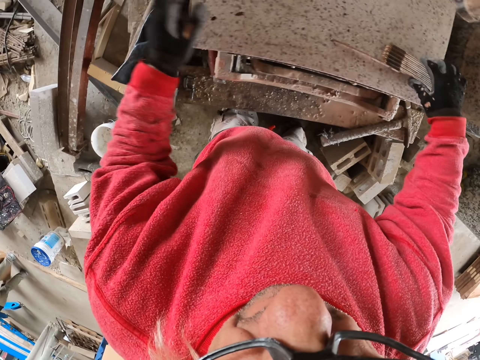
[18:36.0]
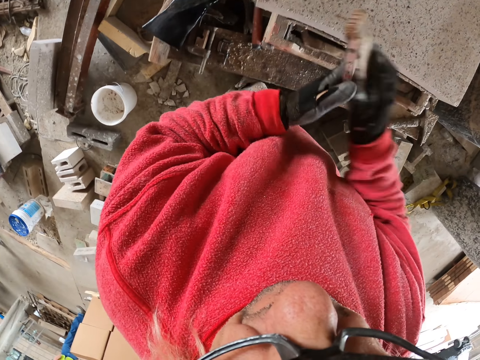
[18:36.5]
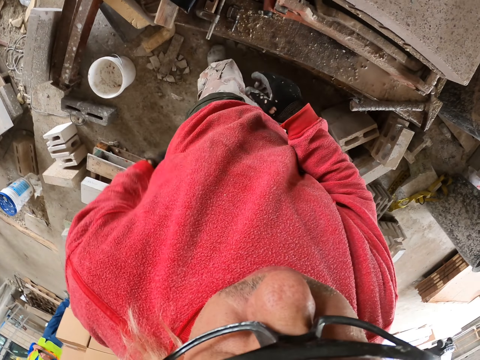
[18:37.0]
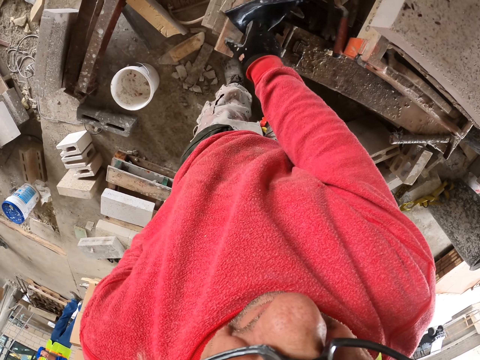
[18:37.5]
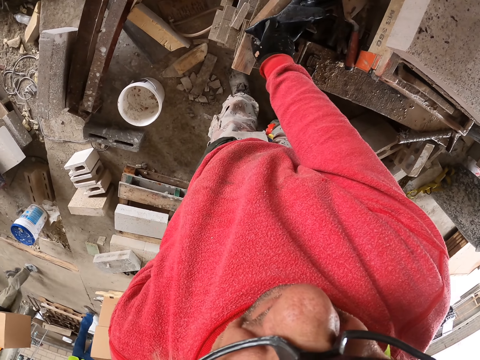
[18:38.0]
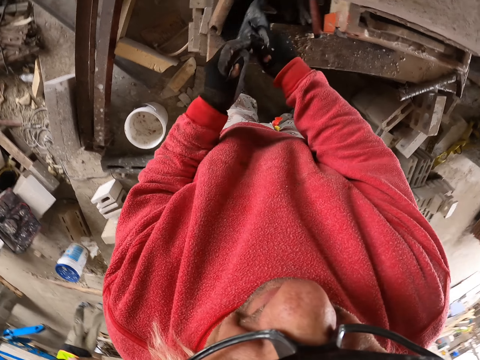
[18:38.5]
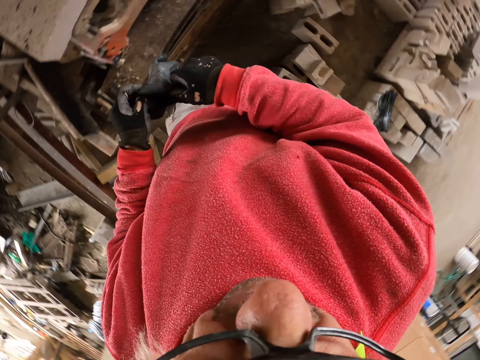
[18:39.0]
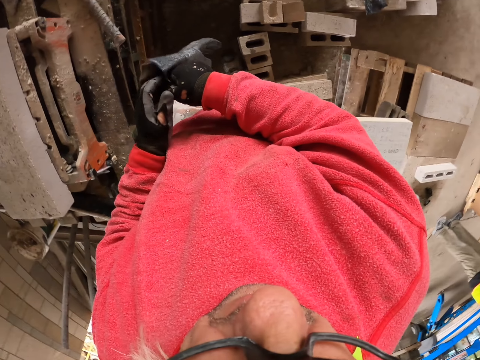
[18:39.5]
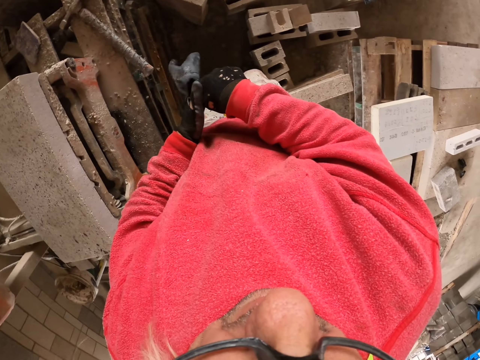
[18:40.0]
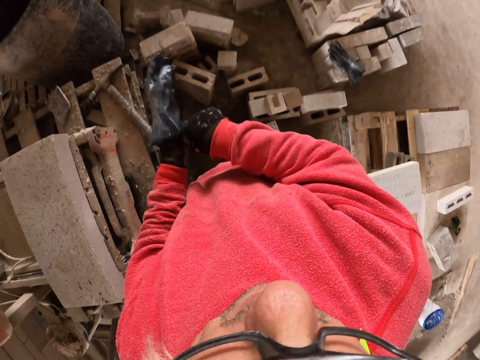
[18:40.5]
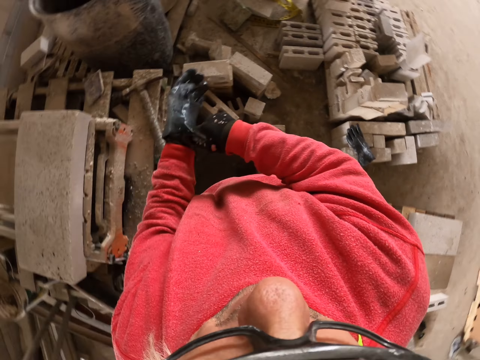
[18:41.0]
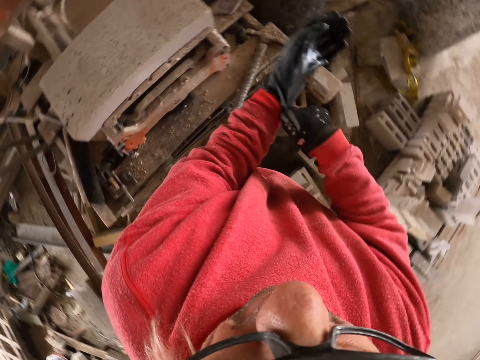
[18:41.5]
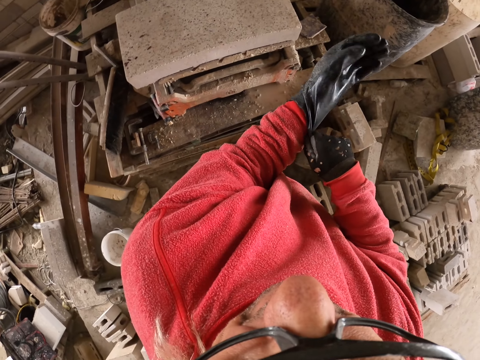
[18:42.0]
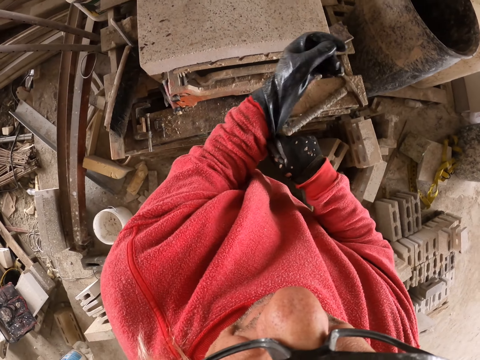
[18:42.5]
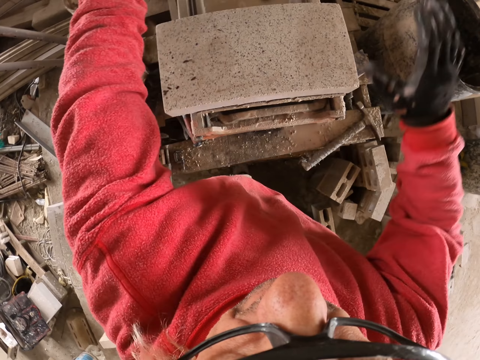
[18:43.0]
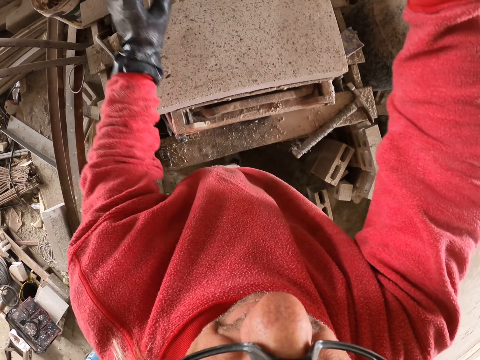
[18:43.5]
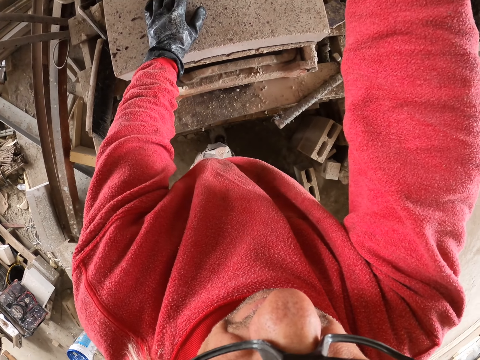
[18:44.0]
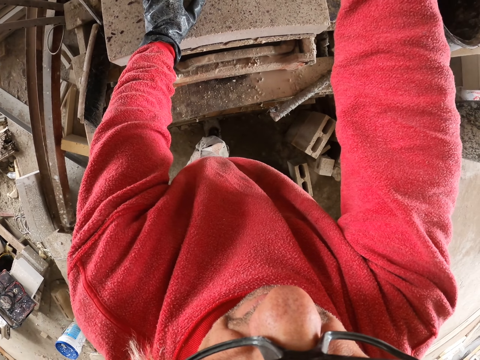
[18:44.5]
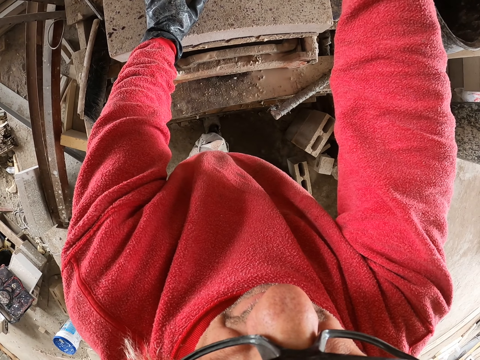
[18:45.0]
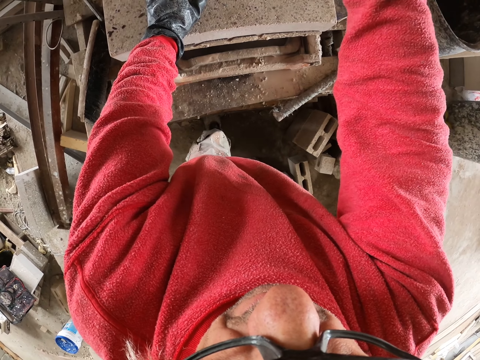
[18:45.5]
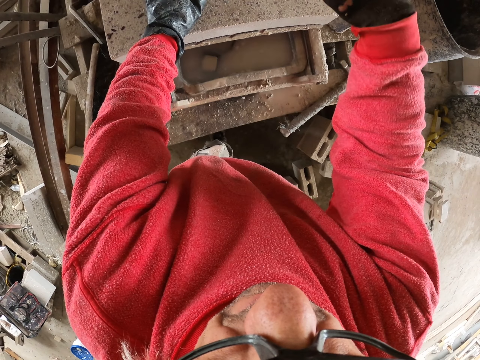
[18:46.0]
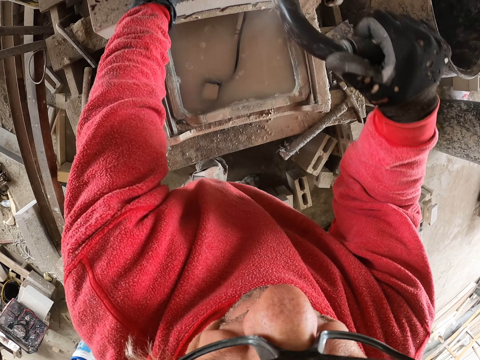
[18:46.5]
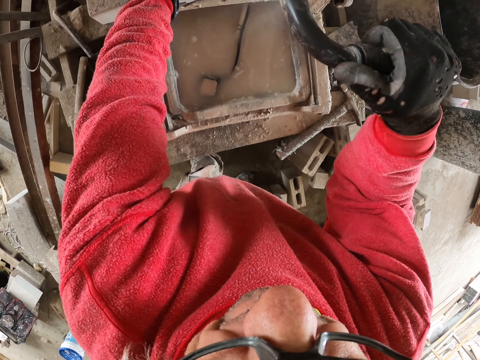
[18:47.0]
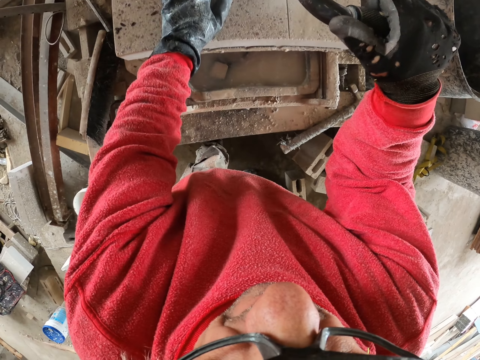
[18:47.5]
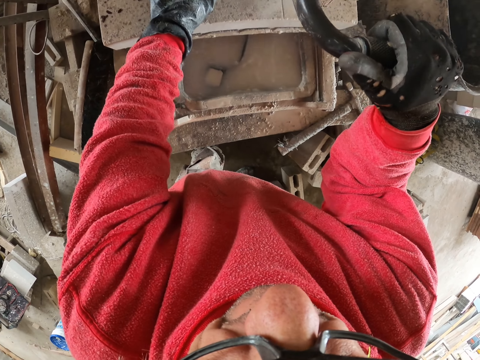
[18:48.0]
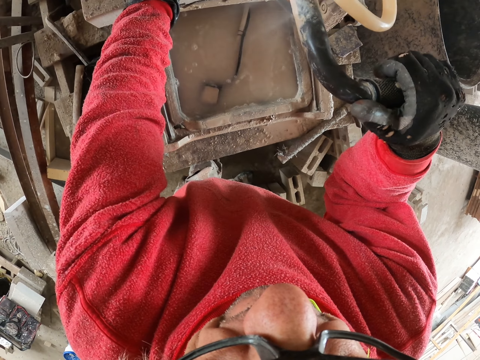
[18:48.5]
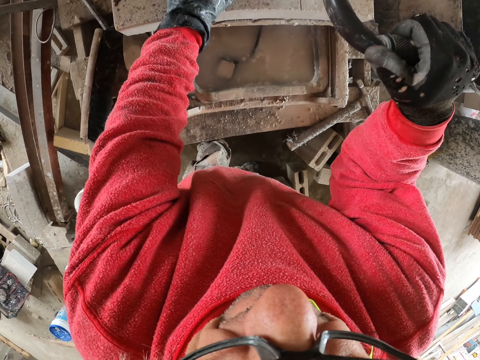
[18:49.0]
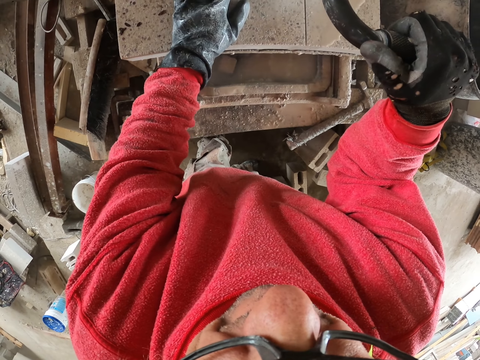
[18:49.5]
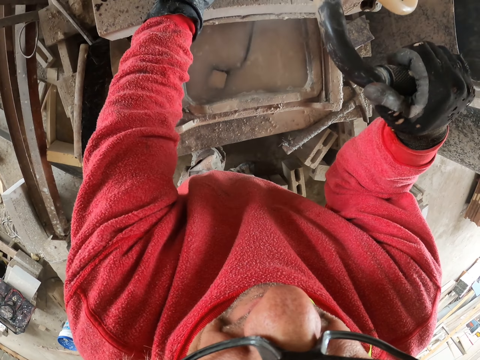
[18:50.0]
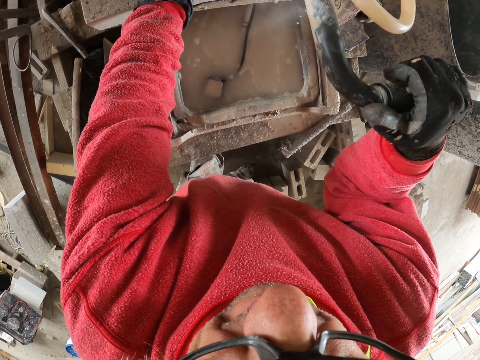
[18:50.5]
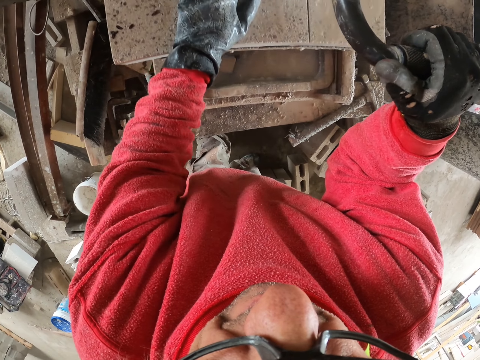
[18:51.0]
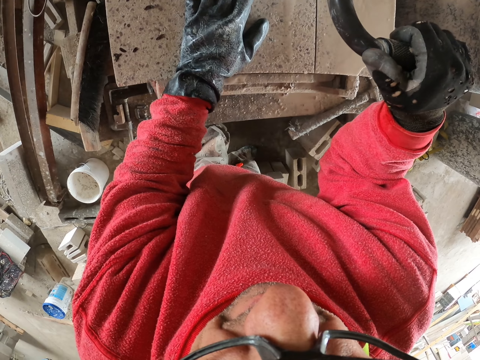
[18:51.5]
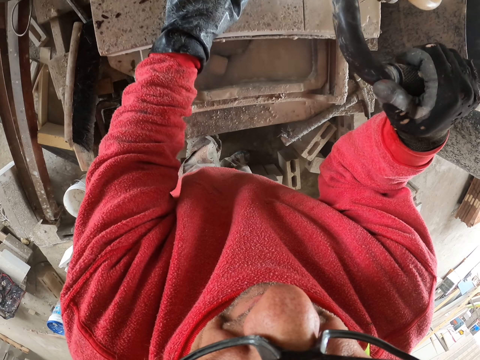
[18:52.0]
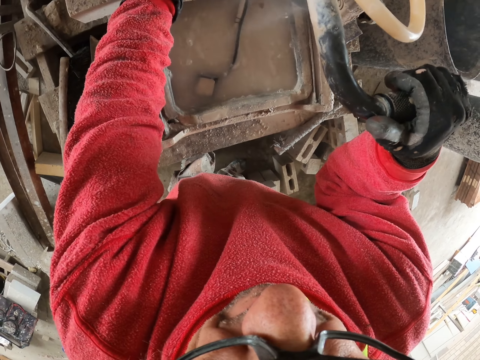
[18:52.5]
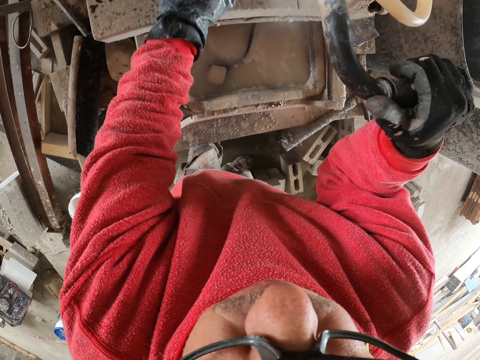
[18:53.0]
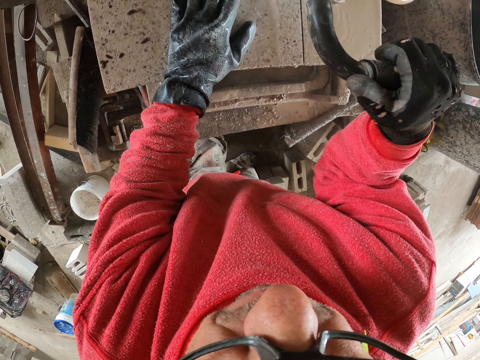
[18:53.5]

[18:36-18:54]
The camera wearer closes the tape measure. They put the foldable ruler in the pocket. They pick up the glove with the right hand. They hold the foldable ruler. They wear the glove on the left hand. They raise the hands. They place a hand on the concrete block. They hold the cutter with the right hand. They cut the concrete block.

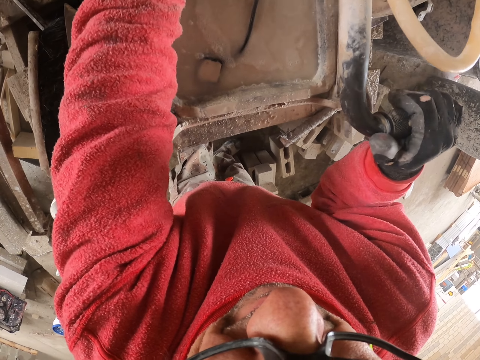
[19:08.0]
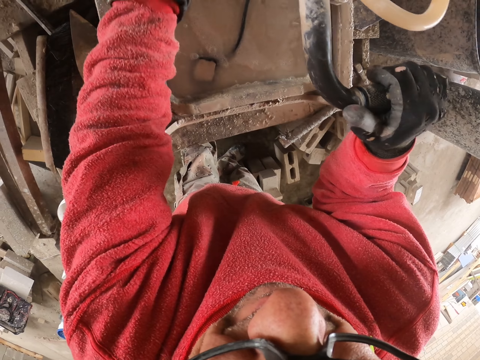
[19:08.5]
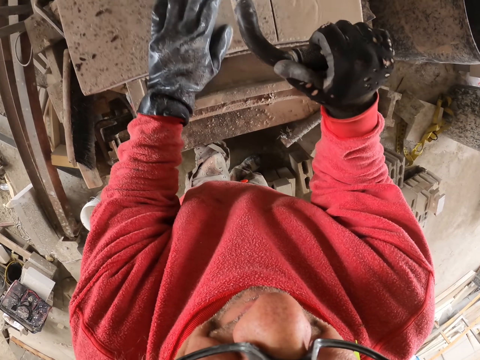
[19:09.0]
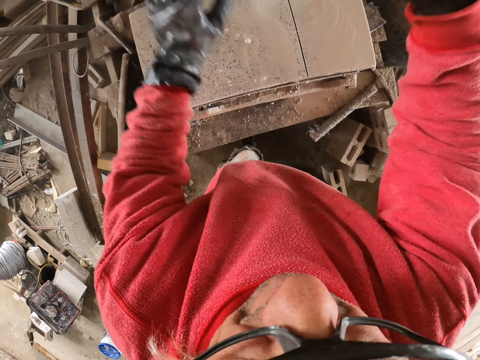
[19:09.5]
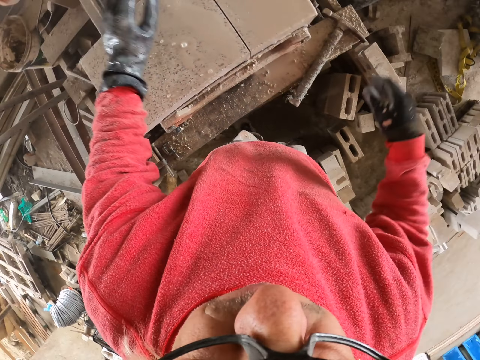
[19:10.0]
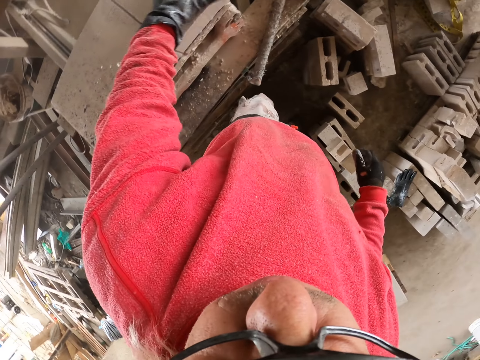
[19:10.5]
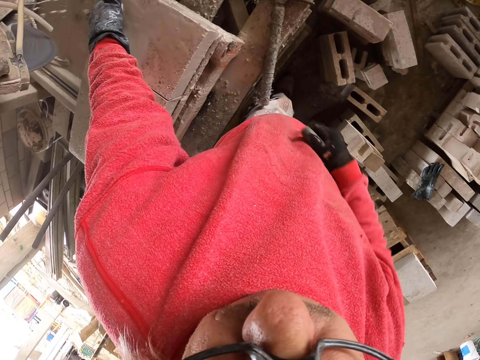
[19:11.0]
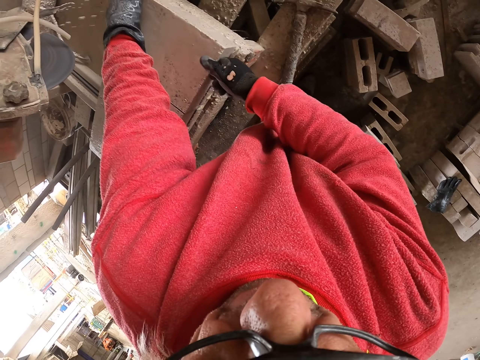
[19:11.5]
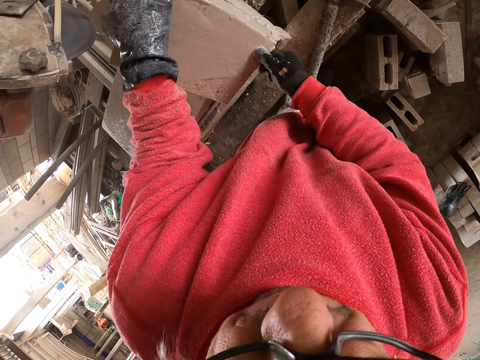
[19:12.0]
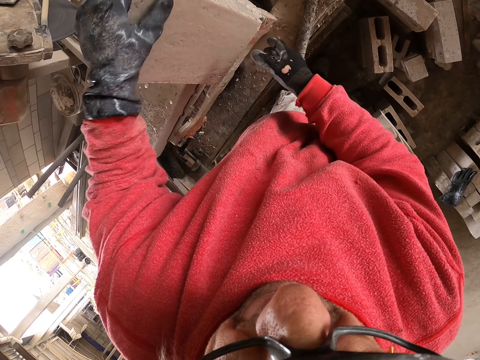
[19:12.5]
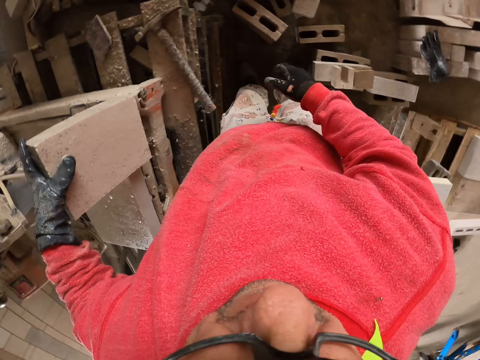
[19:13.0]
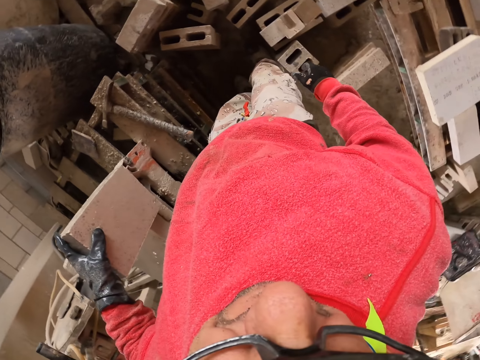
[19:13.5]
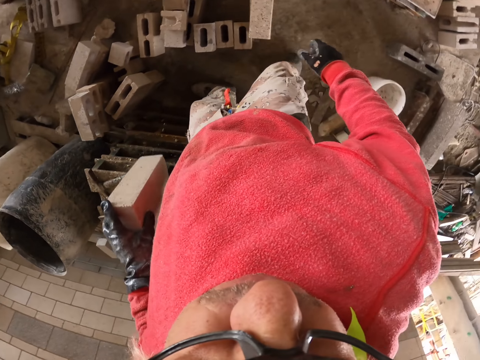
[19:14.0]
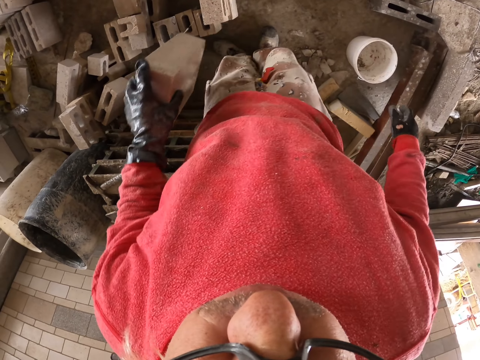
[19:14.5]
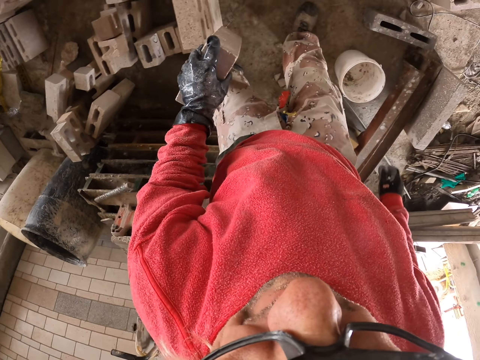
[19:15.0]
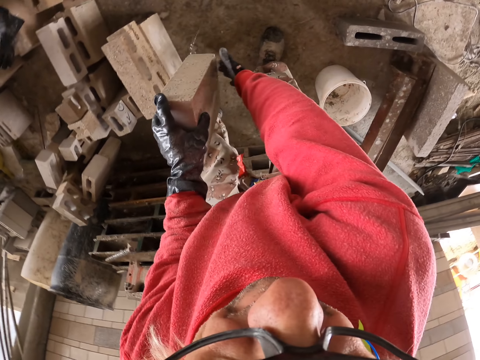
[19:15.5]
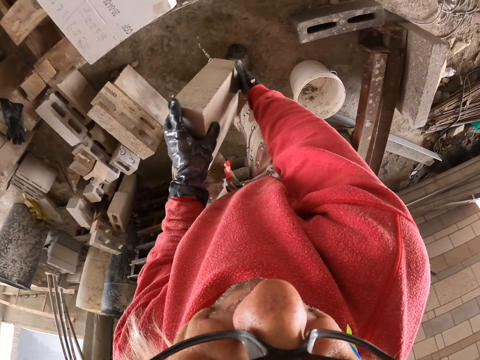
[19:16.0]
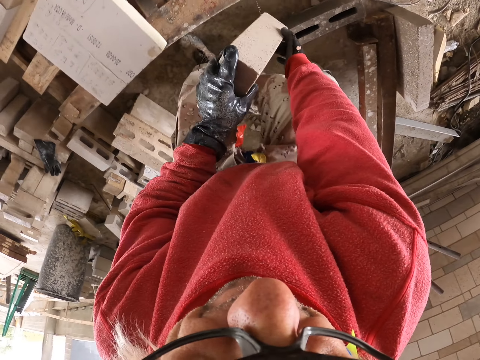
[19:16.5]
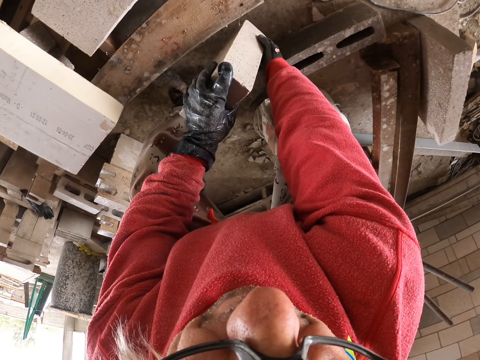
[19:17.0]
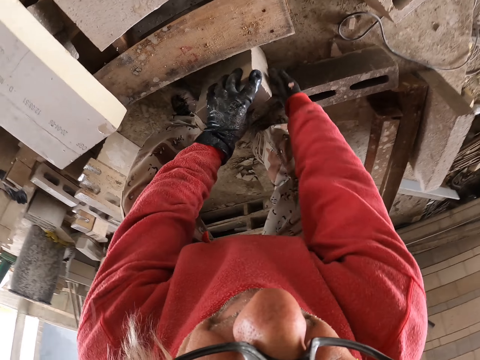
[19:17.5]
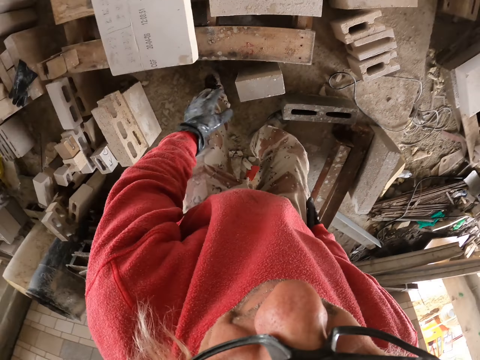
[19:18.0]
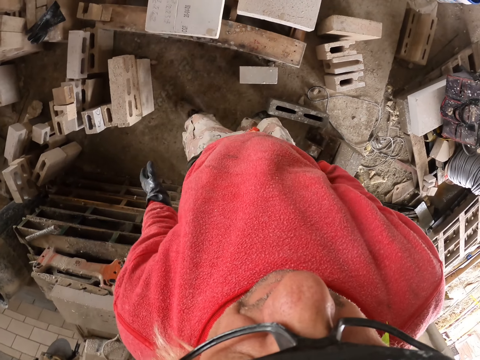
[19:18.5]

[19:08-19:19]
The camera wearer leaves the cutter. They pick up a piece of concrete block. They carry the concrete block with the left hand. They put the concrete block down on the ground.
